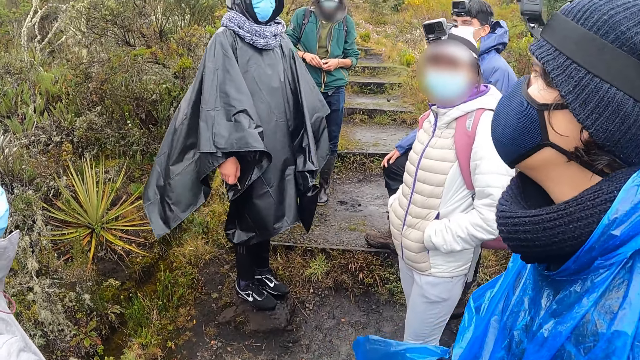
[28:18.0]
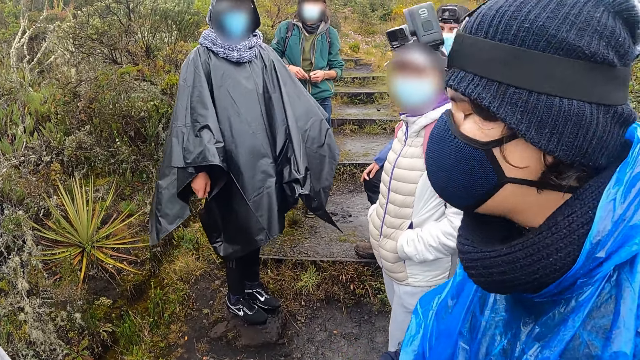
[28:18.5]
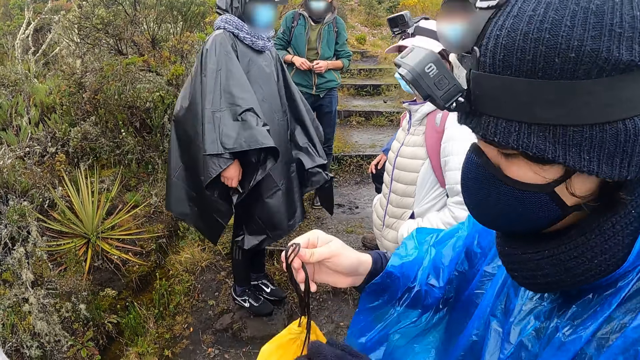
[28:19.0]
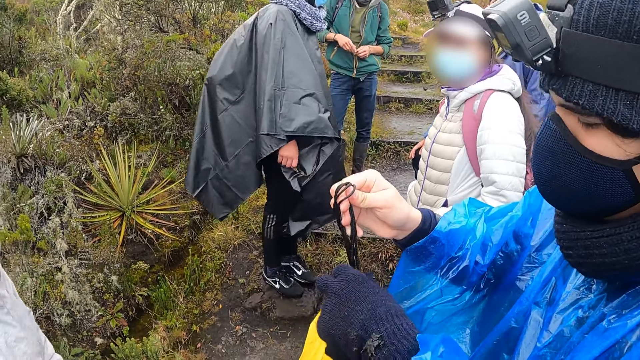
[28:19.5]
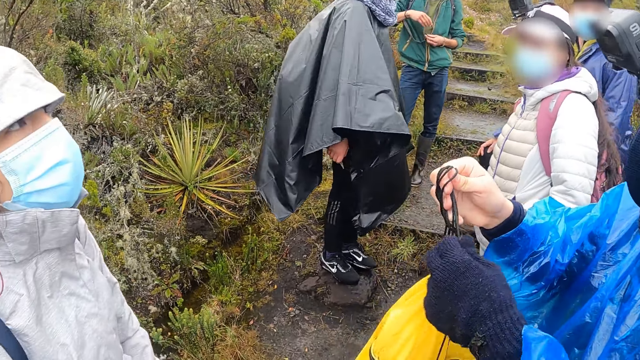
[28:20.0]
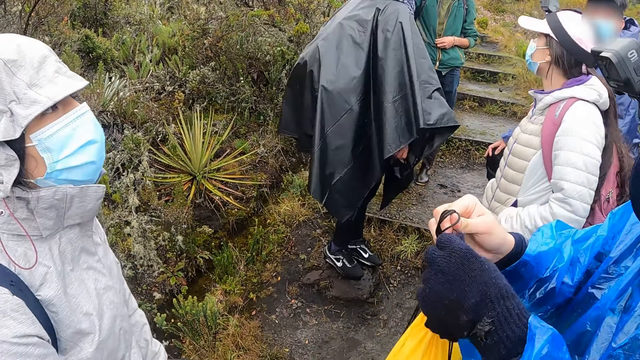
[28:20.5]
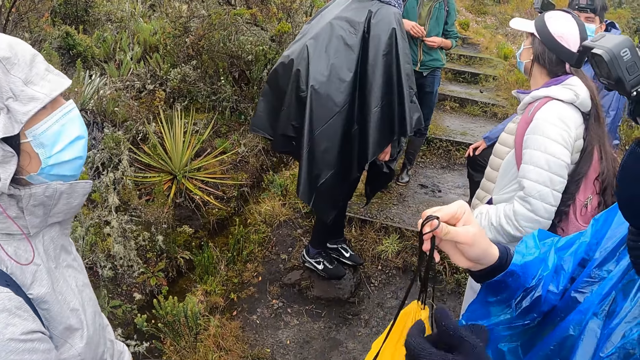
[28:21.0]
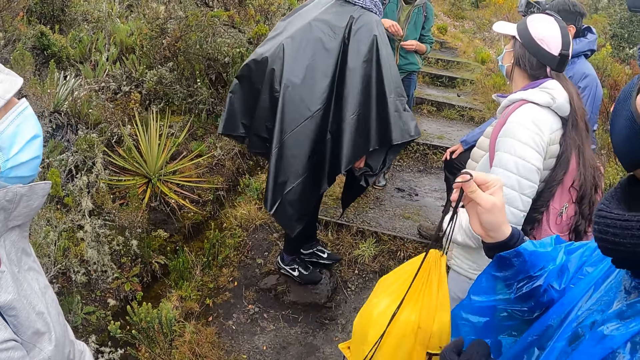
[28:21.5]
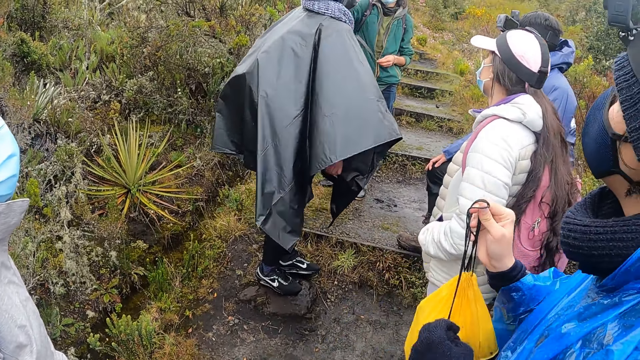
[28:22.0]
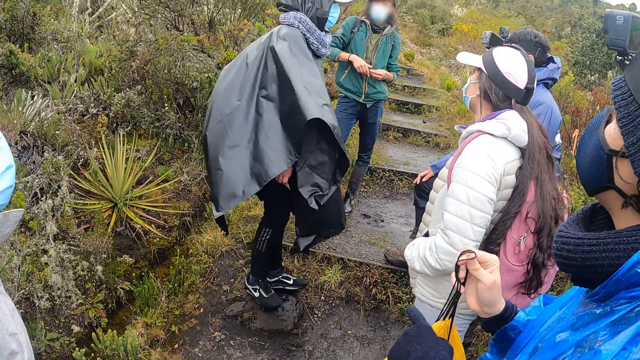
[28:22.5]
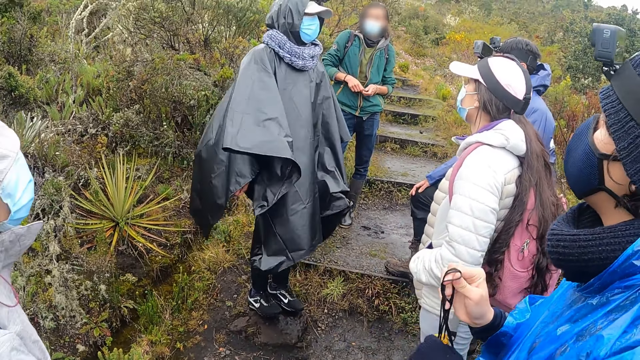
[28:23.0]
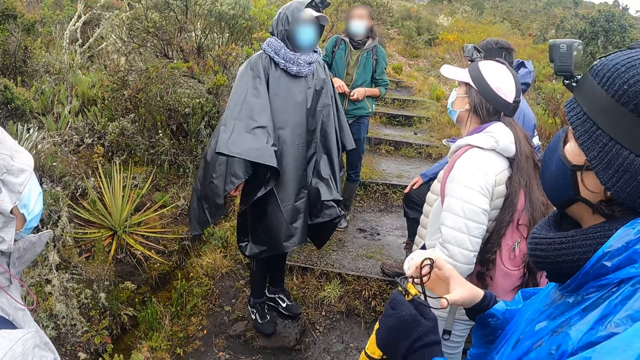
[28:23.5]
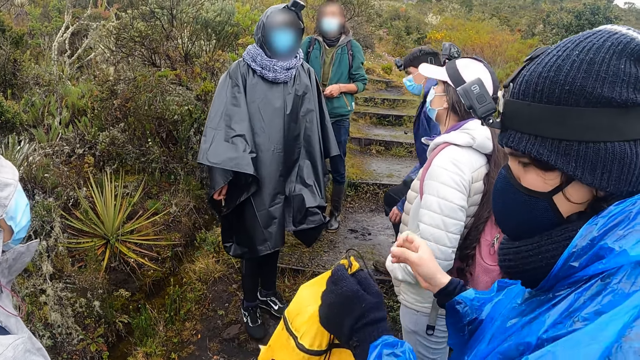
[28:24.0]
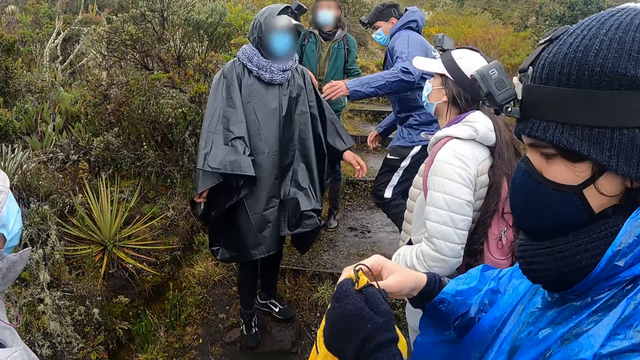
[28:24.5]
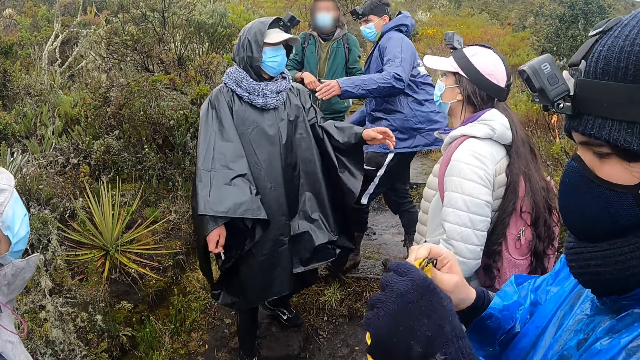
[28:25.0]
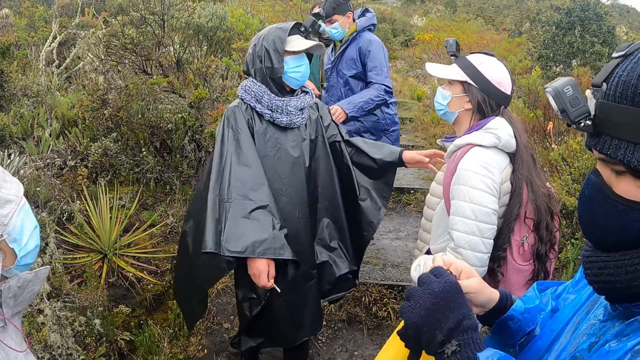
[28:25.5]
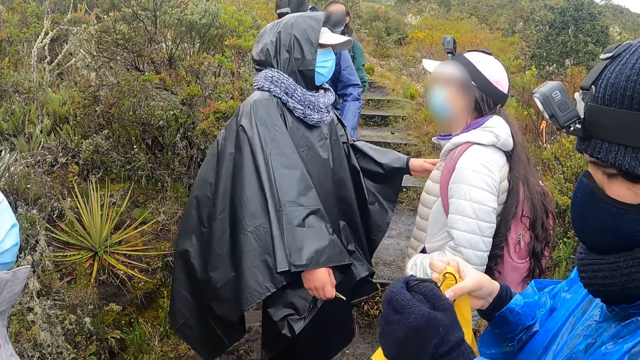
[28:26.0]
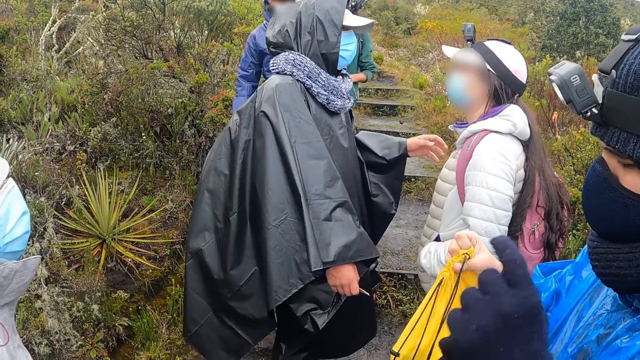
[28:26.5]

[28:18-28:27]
A woman interacts with the group. The camera wearer looks at the people. A man interacts with another woman.

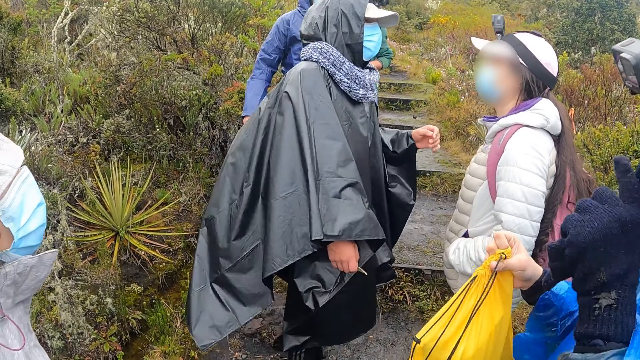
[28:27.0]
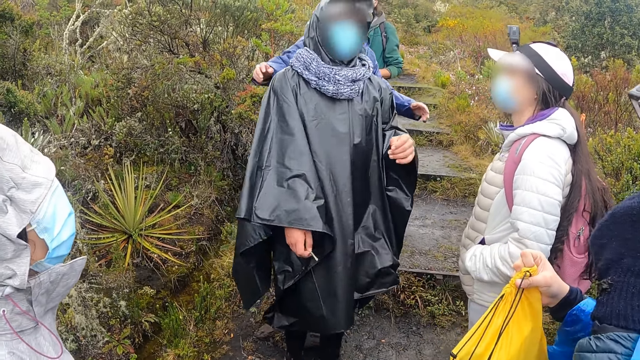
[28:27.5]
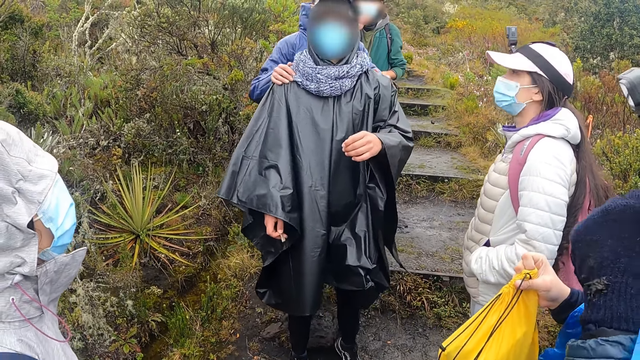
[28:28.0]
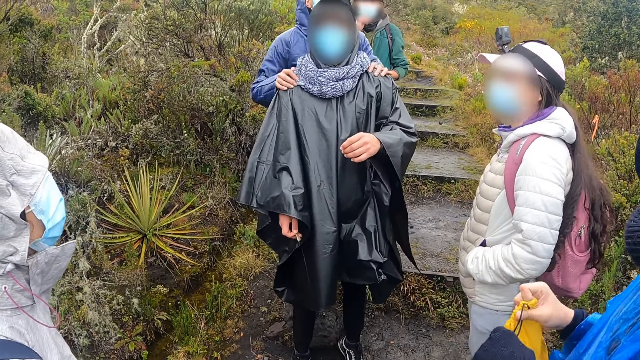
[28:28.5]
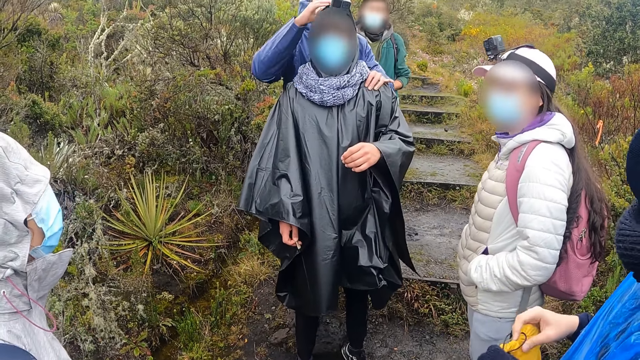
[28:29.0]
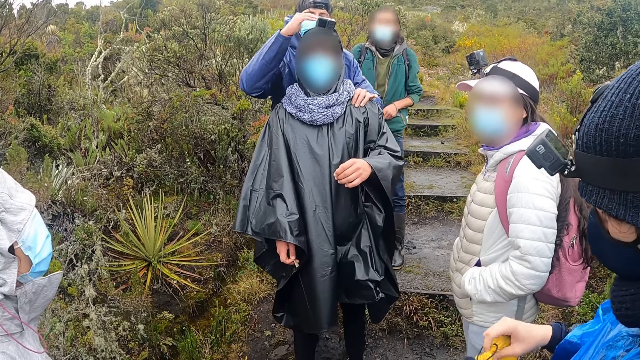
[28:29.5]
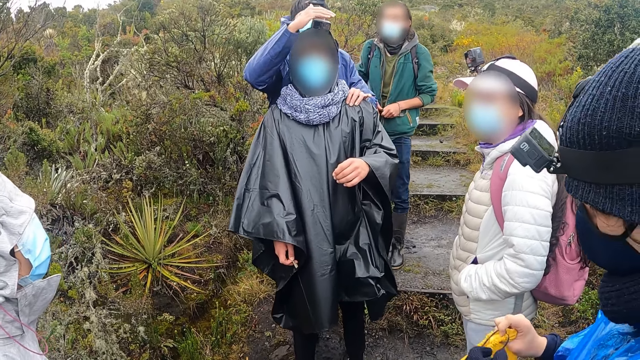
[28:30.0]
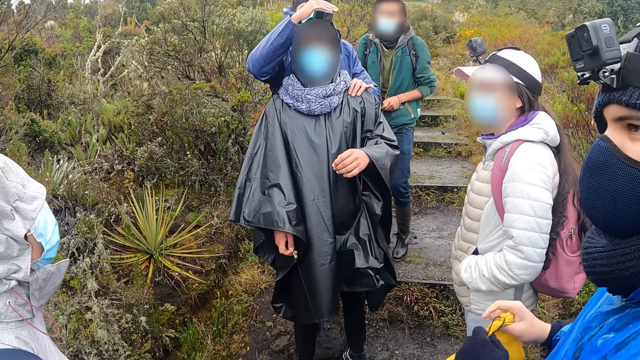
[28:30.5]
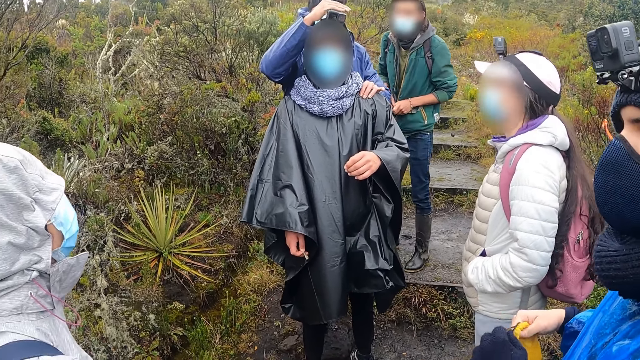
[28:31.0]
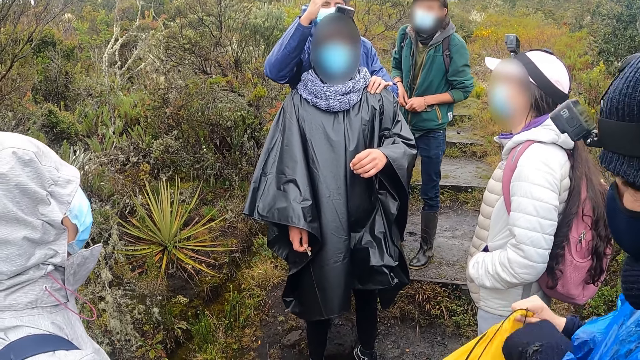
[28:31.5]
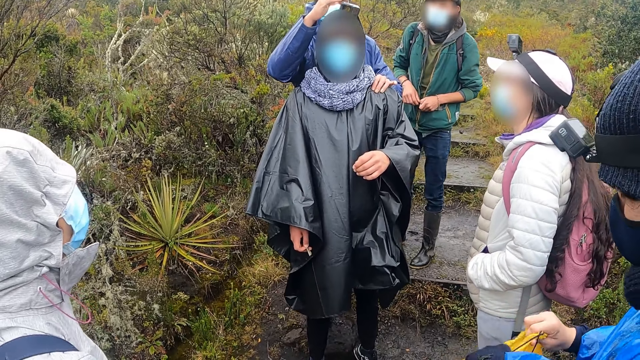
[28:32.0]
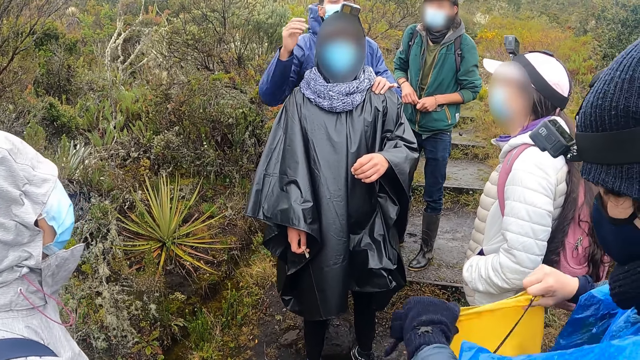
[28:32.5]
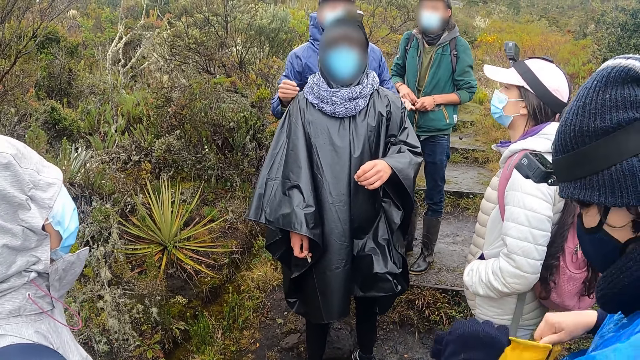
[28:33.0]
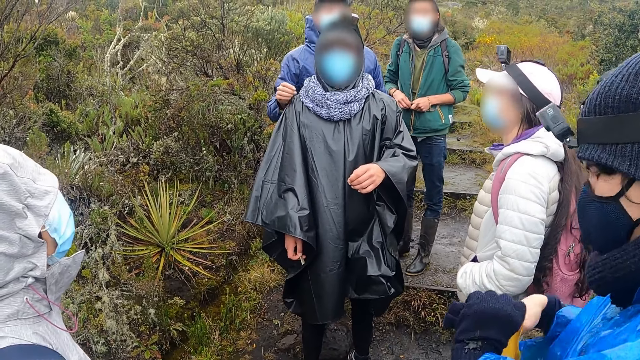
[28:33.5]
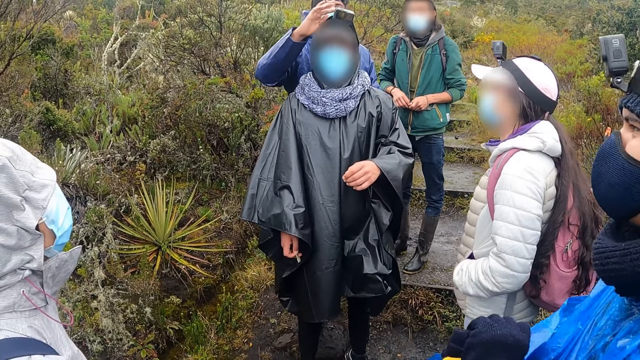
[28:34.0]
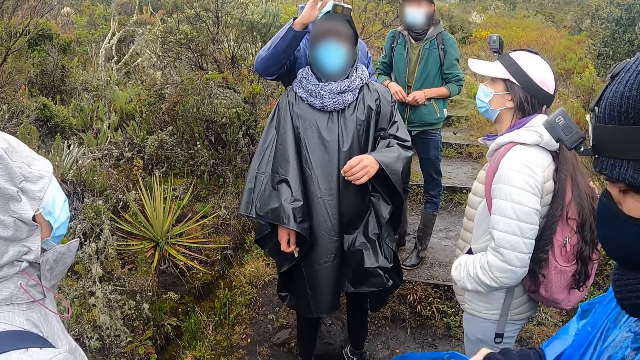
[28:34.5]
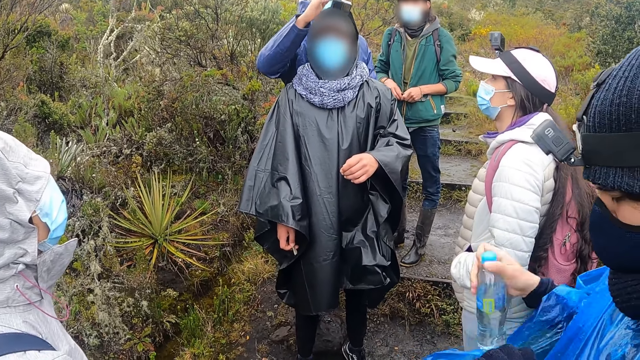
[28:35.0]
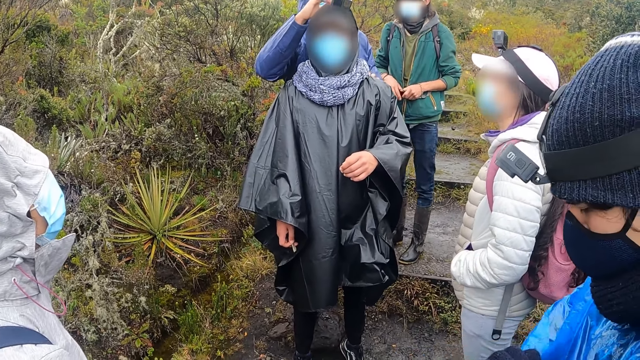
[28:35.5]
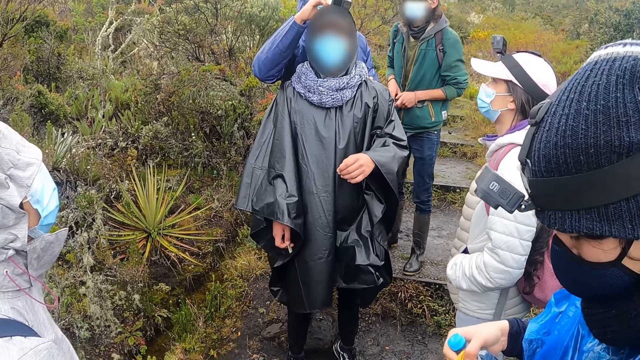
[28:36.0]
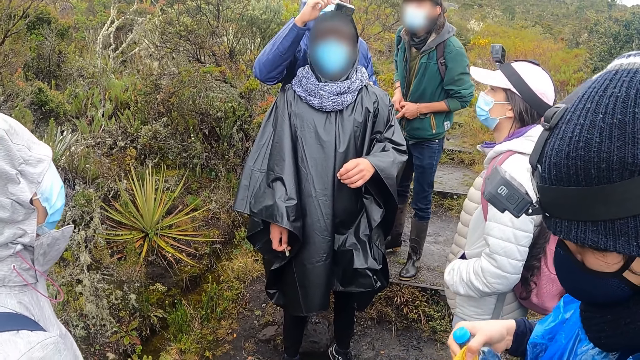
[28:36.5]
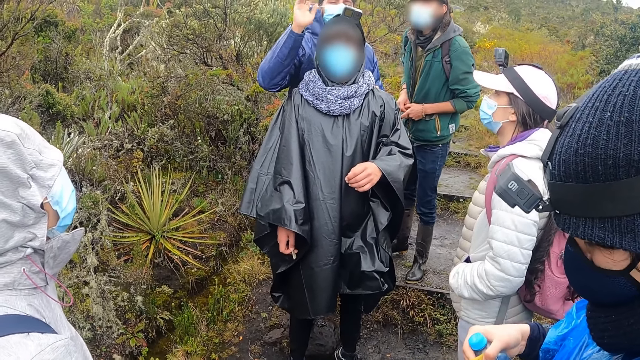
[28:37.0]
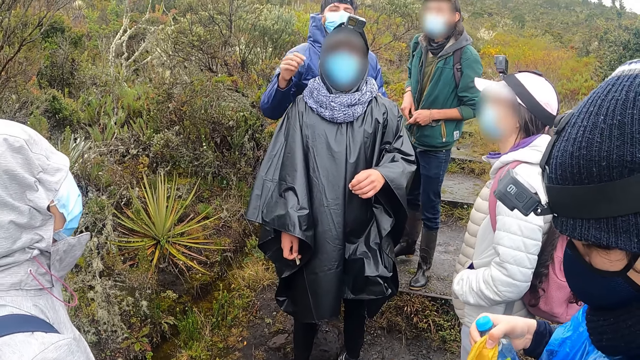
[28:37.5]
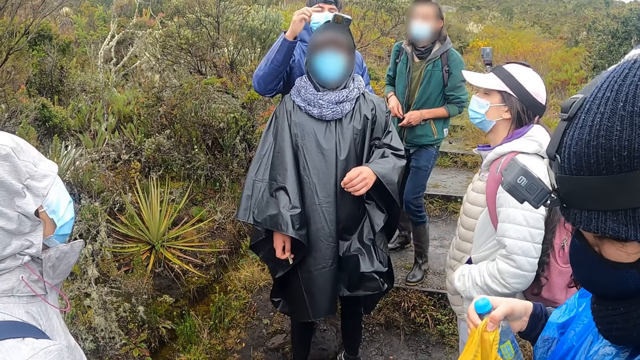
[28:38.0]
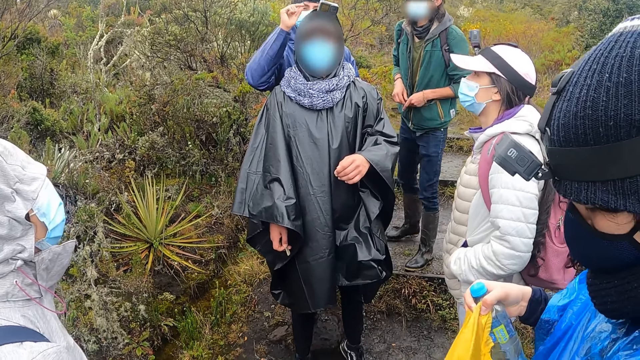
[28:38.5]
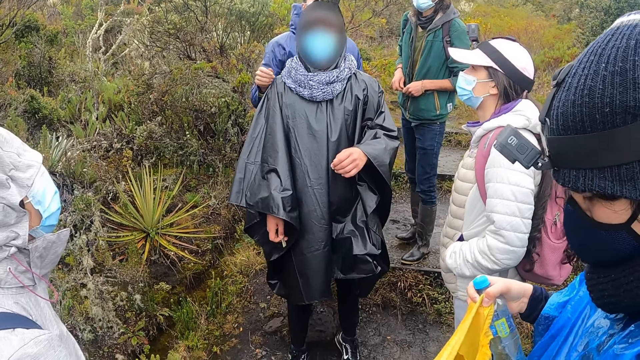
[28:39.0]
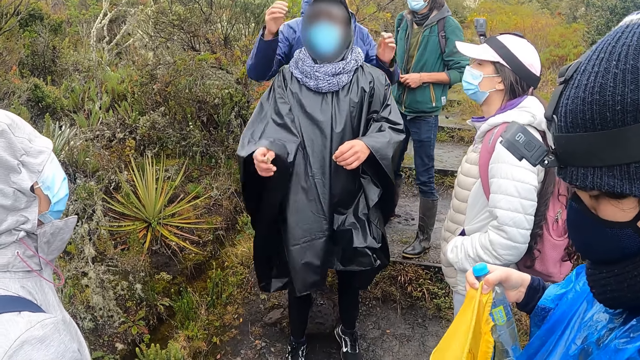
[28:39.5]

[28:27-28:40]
Another man holds the shoulders of the first man with both hands. The other man checks the camera on the first man's head. A third man opens a bag with both hands, and takes a water bottle from the bag with his right hand. The woman interacts with the two men.
